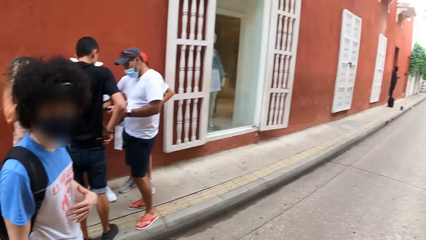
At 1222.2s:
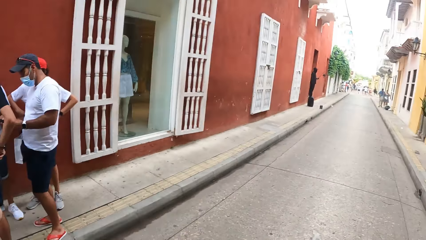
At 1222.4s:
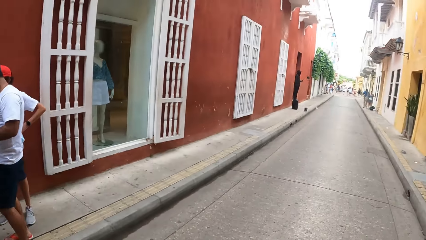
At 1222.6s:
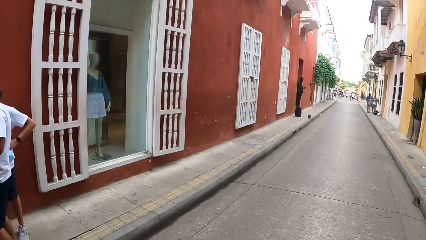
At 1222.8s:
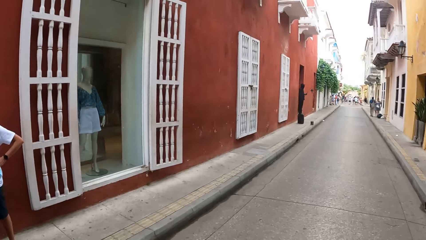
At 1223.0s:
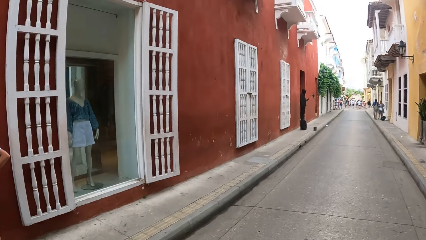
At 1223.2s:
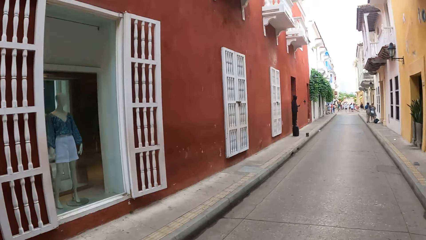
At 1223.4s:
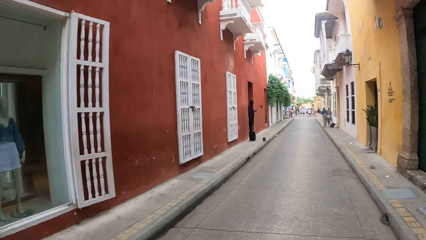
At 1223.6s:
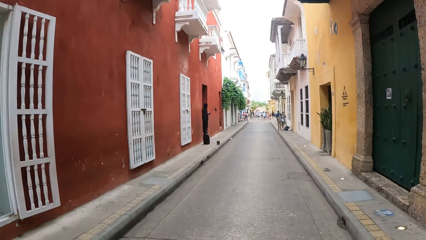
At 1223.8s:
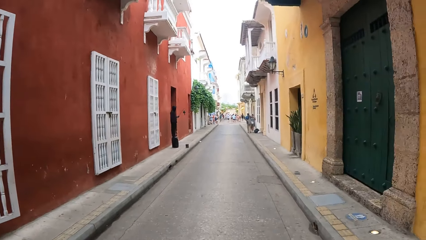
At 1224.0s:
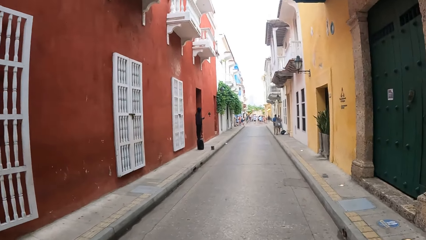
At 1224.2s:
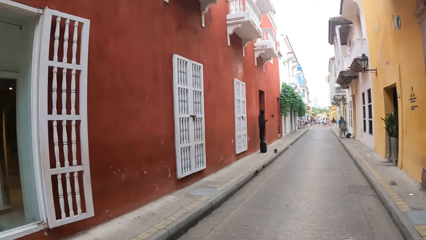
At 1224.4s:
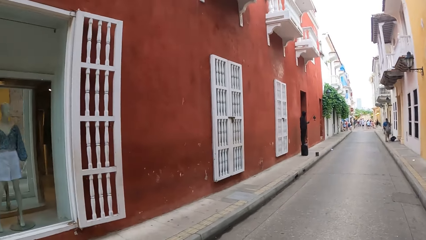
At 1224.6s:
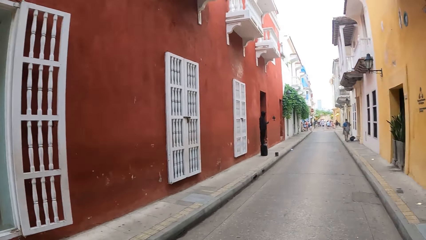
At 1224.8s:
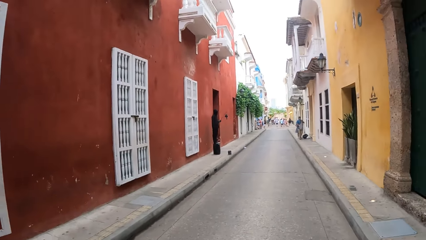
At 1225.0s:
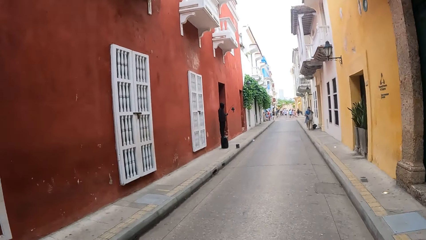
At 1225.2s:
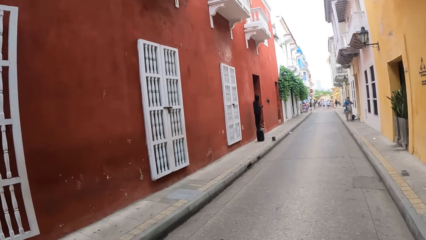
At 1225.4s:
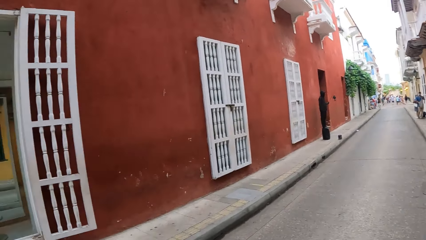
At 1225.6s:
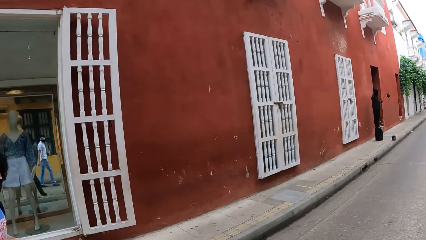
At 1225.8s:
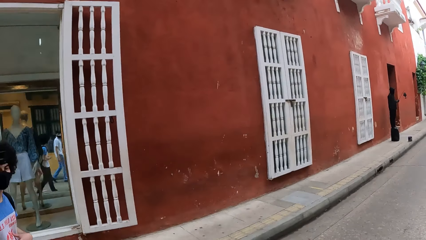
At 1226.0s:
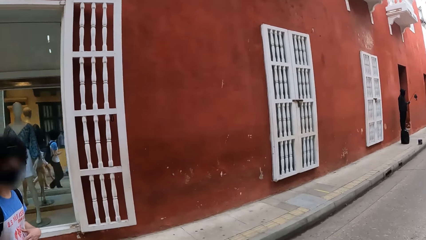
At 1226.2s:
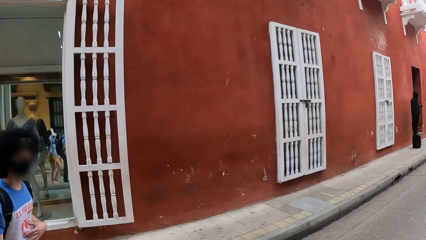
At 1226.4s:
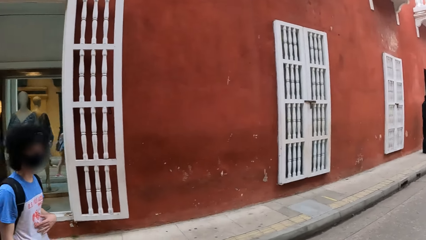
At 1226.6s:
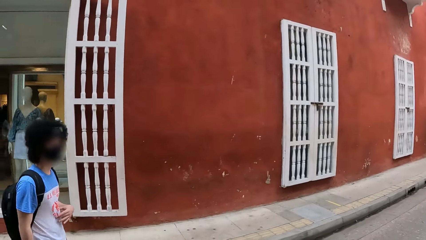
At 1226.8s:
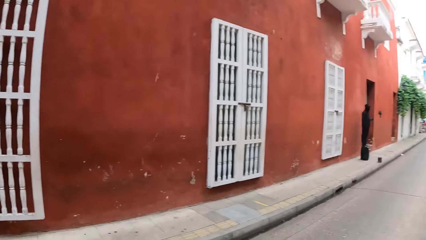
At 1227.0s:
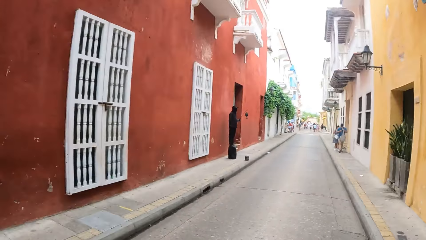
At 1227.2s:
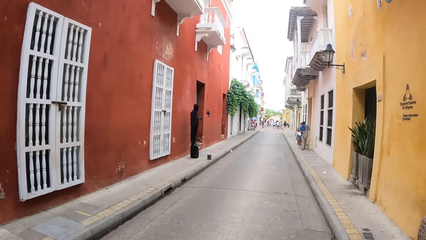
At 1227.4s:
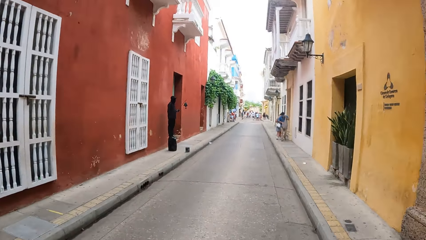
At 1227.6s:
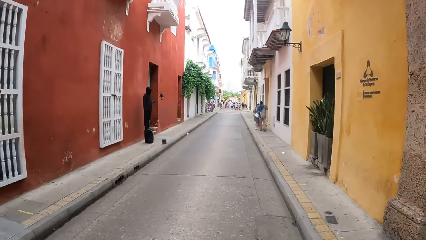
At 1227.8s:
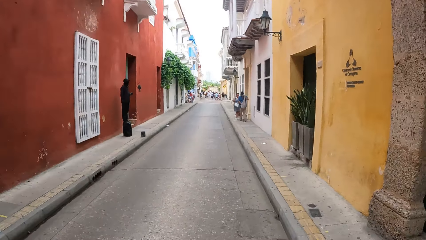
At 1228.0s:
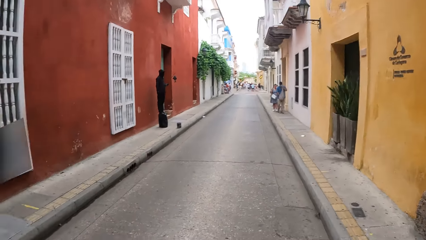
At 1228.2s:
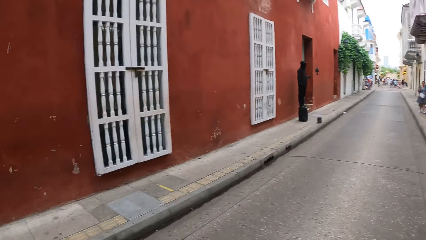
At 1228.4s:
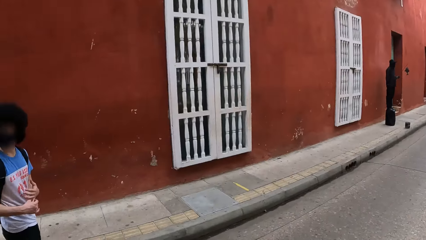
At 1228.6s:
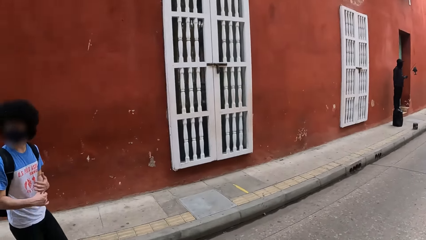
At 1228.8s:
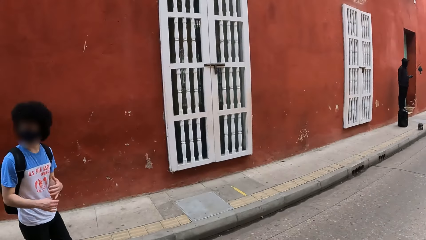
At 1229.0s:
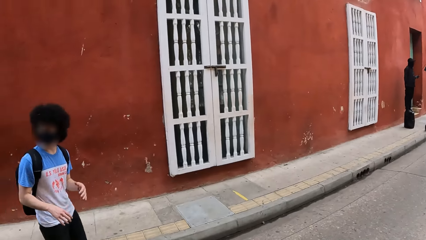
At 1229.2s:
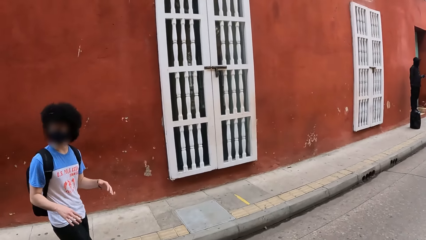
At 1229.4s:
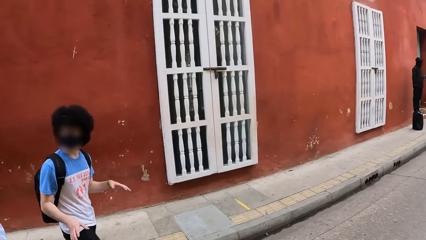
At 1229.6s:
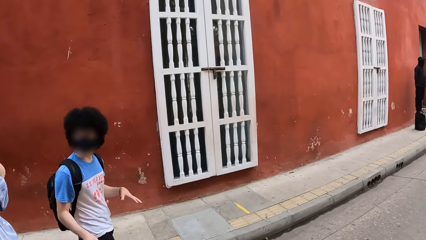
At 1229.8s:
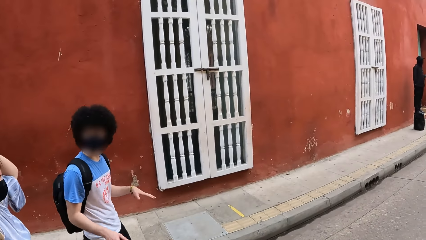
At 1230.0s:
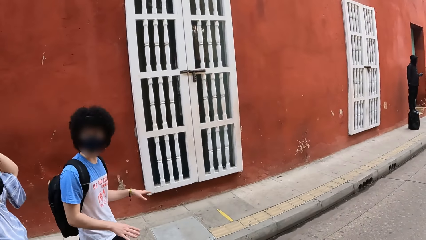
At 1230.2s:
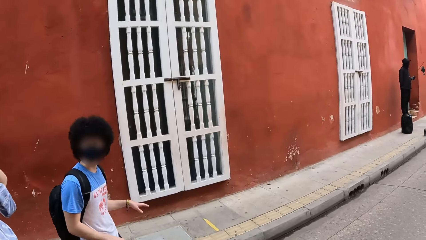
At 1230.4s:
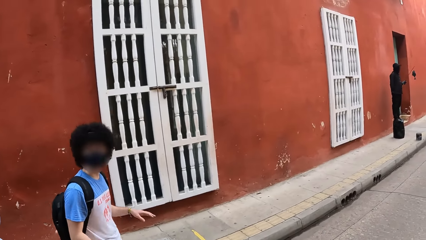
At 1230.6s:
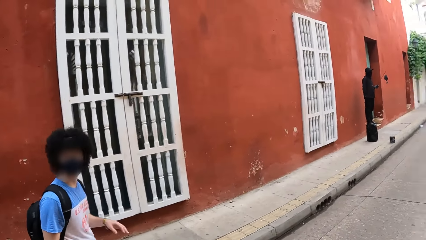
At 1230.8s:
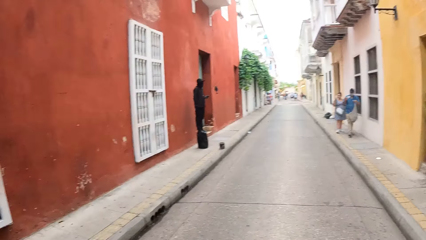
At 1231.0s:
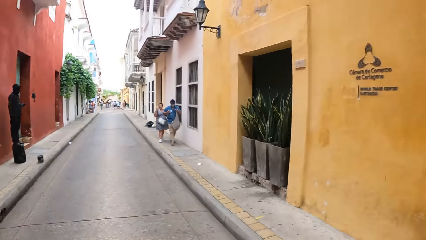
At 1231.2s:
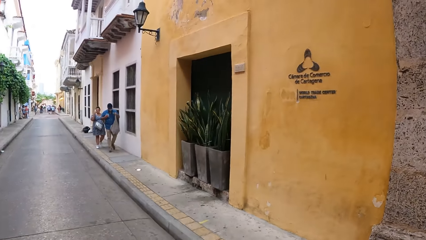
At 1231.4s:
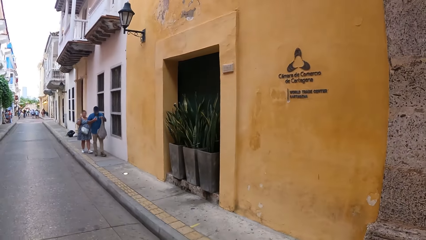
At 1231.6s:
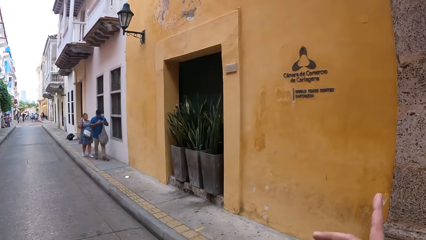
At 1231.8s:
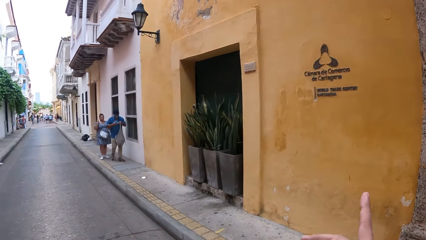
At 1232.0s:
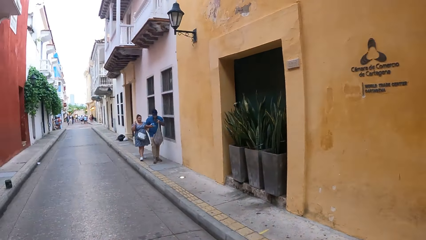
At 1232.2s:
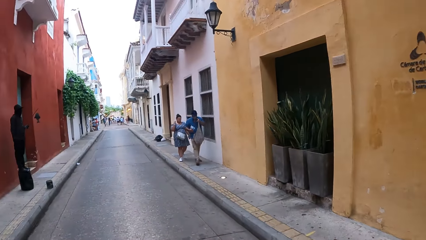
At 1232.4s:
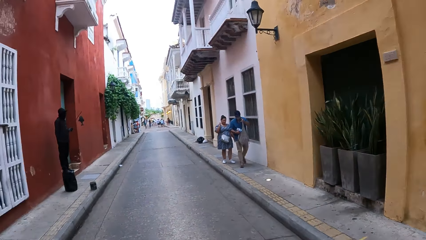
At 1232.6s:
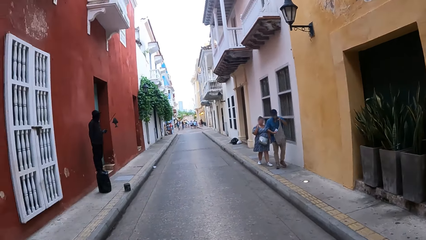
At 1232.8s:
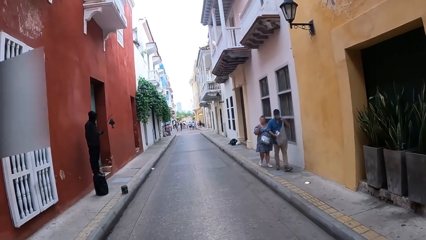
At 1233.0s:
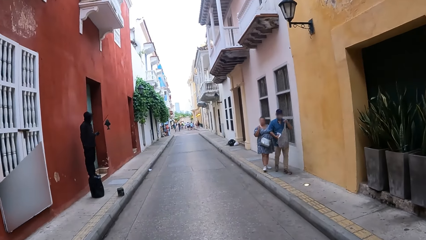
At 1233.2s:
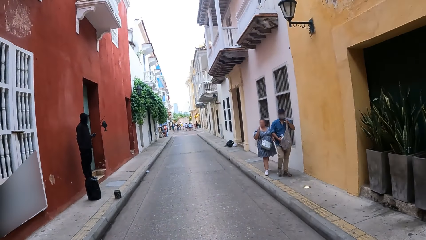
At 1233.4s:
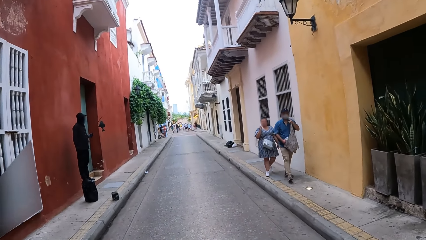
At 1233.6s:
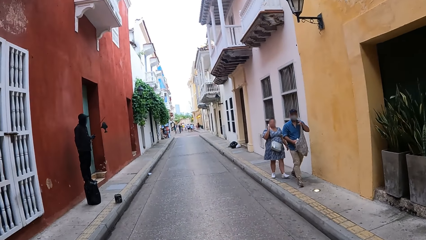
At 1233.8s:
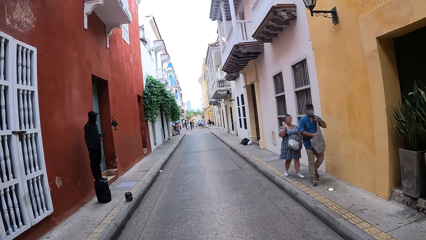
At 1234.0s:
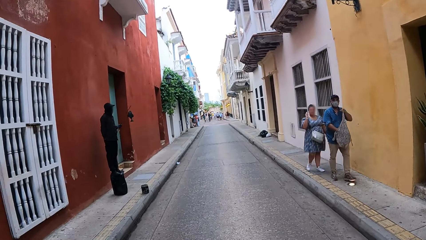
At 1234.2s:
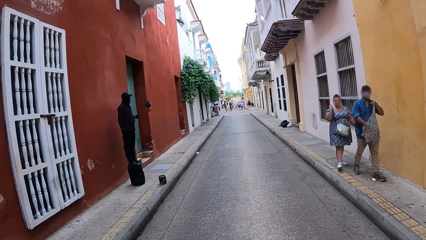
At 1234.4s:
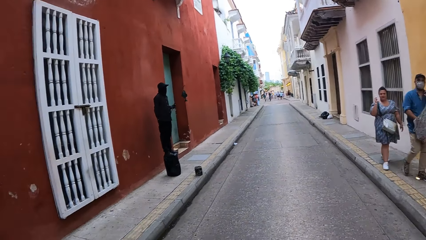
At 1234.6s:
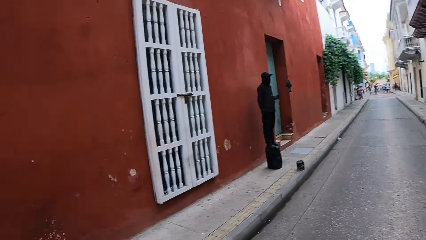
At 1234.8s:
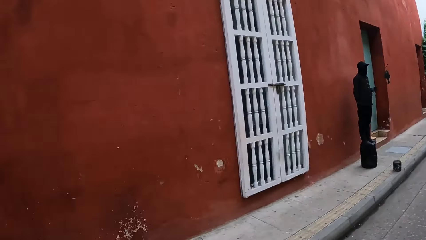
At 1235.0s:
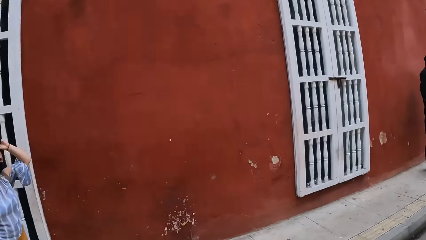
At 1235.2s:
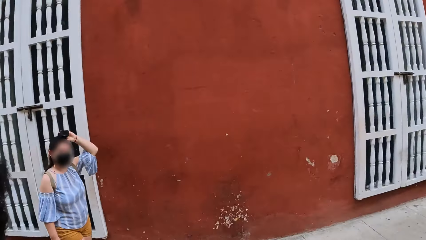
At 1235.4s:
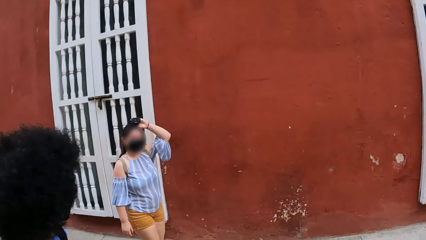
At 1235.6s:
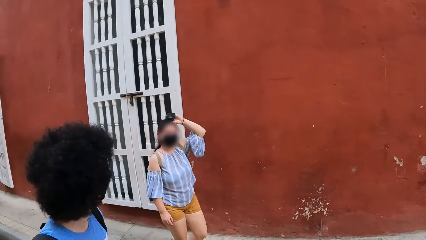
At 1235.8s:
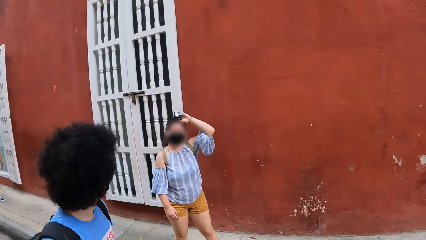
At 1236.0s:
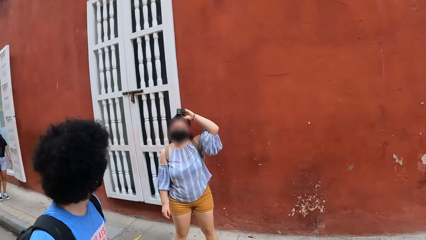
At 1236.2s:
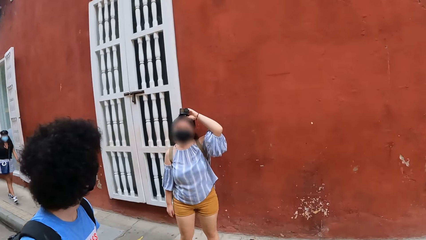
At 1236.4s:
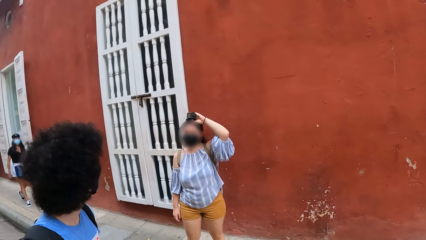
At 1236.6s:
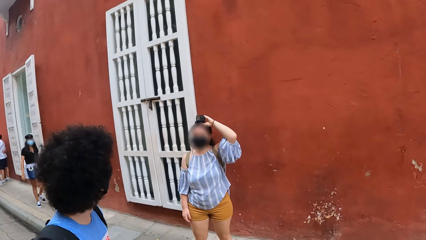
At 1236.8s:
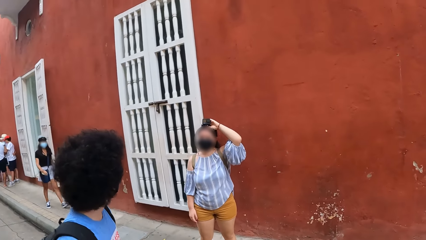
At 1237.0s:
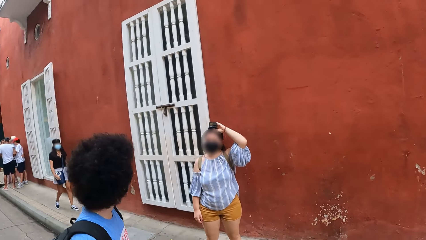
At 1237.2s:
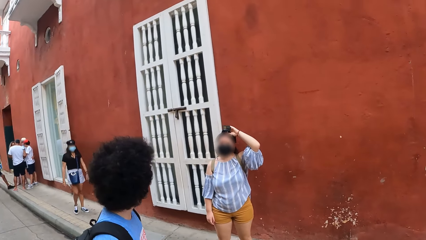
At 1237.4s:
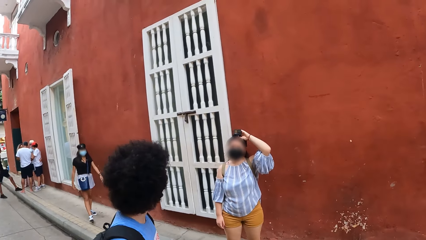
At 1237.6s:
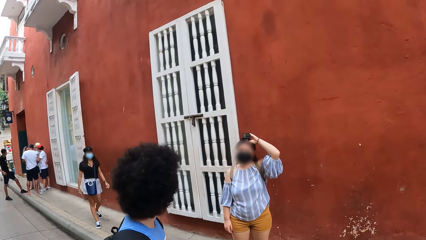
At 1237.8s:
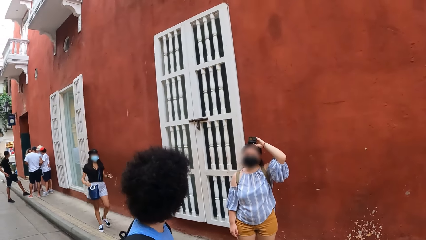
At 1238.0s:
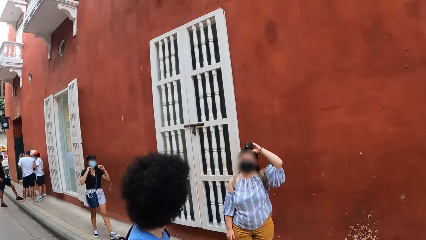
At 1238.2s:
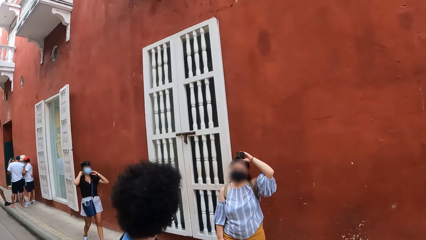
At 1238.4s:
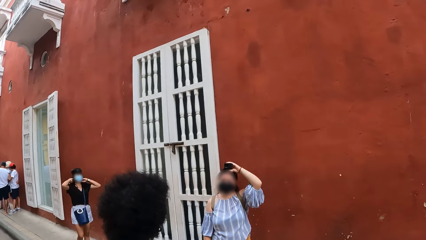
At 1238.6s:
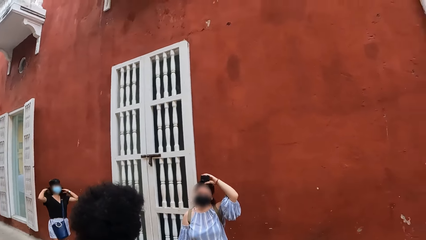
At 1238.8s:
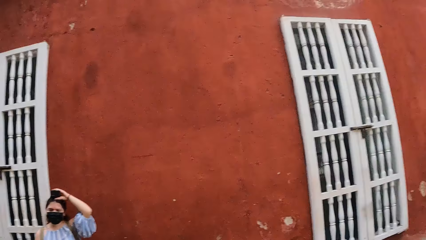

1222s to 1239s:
The camera wearer walks on the road. They point a finger at a building. They walk on the road. They turn around on the street.
